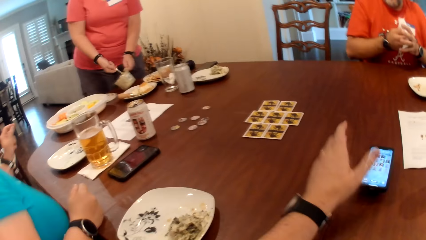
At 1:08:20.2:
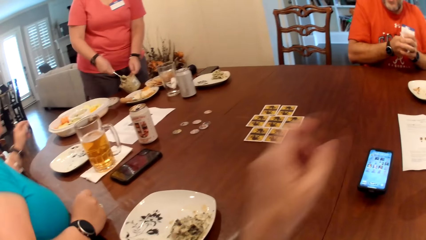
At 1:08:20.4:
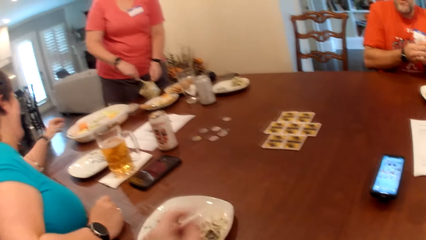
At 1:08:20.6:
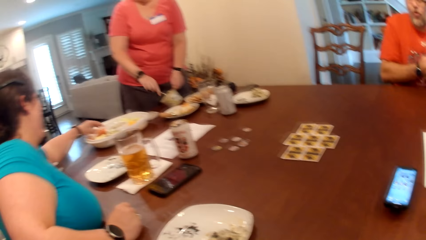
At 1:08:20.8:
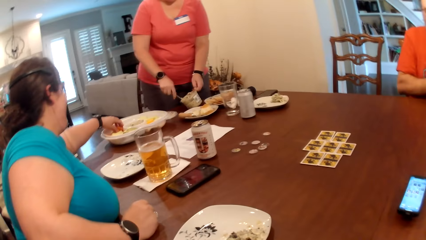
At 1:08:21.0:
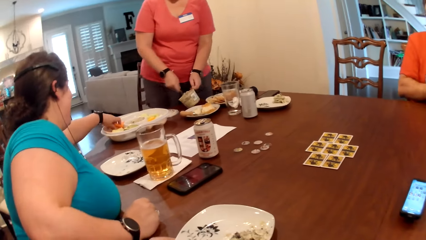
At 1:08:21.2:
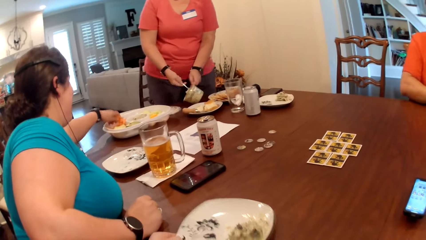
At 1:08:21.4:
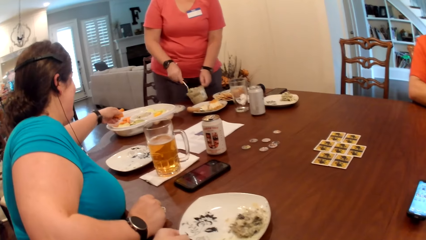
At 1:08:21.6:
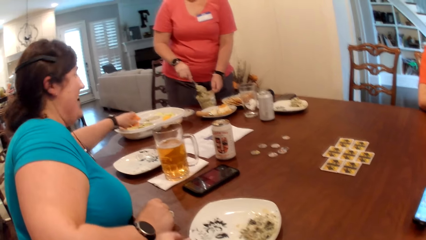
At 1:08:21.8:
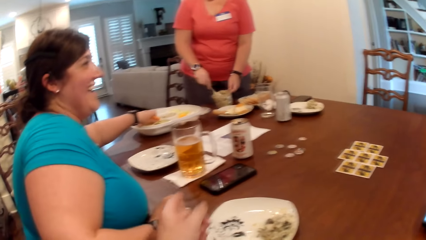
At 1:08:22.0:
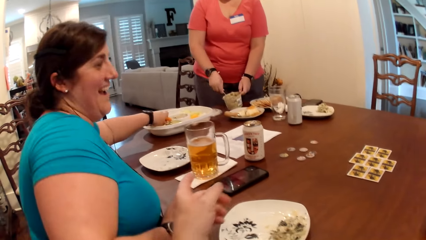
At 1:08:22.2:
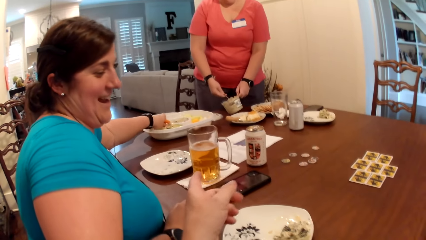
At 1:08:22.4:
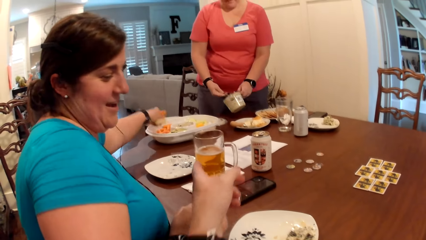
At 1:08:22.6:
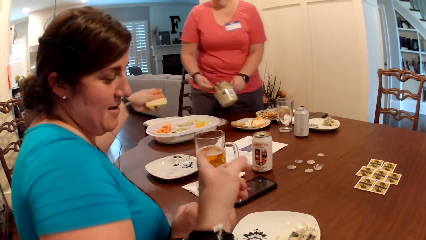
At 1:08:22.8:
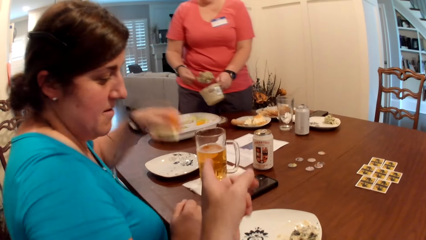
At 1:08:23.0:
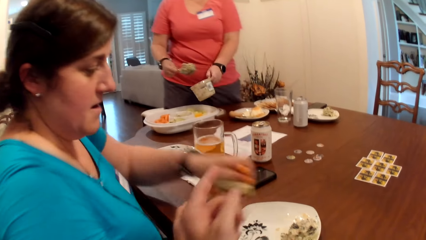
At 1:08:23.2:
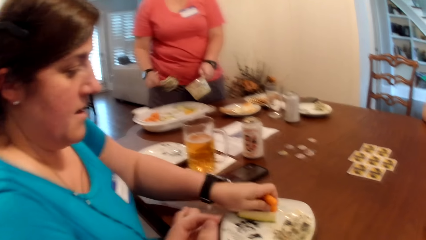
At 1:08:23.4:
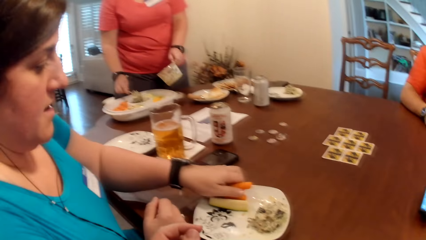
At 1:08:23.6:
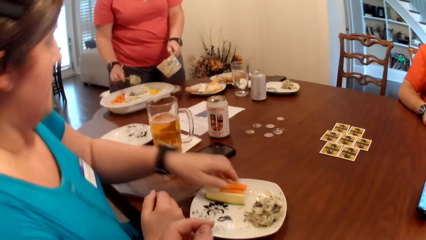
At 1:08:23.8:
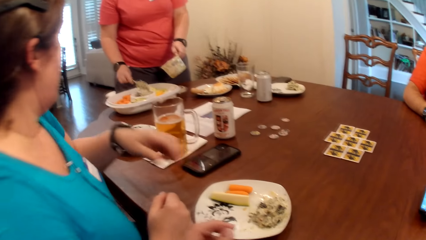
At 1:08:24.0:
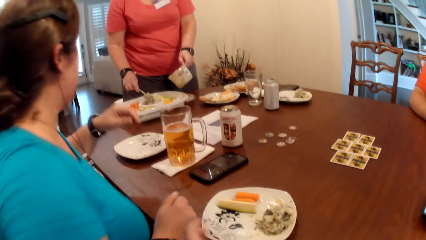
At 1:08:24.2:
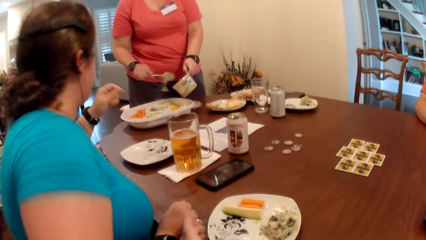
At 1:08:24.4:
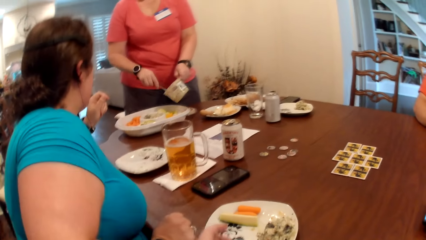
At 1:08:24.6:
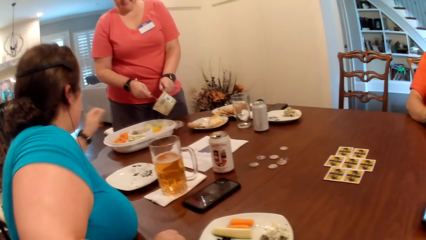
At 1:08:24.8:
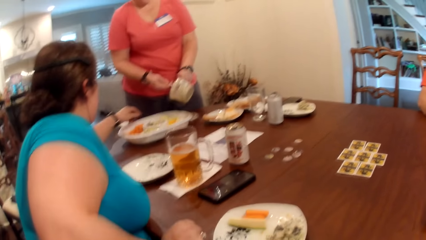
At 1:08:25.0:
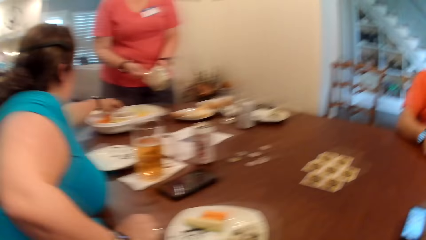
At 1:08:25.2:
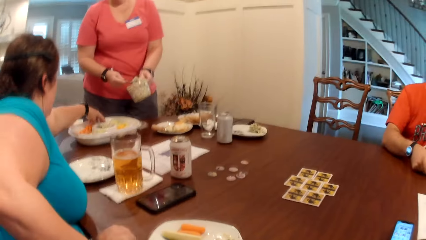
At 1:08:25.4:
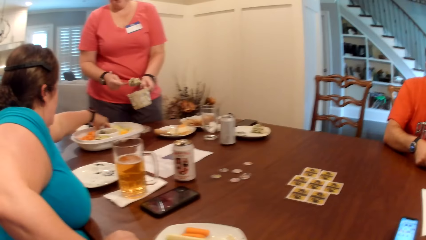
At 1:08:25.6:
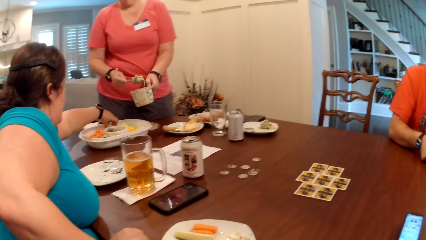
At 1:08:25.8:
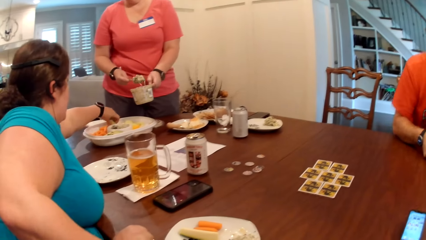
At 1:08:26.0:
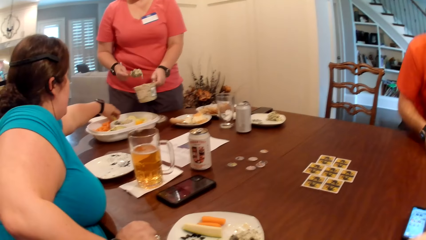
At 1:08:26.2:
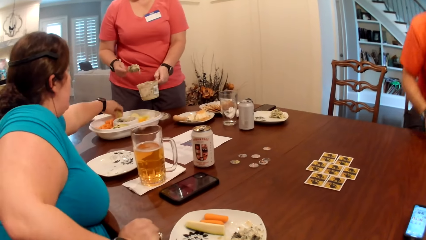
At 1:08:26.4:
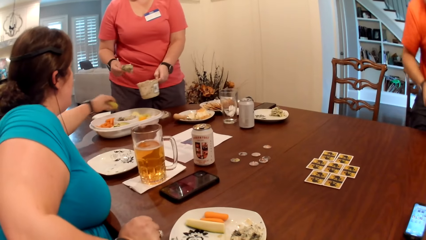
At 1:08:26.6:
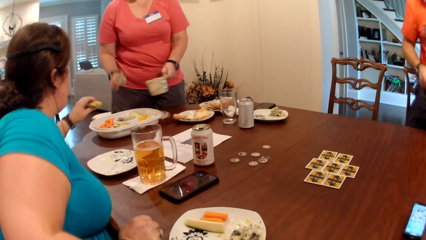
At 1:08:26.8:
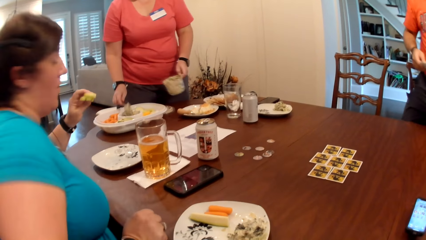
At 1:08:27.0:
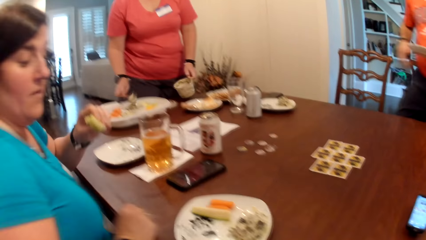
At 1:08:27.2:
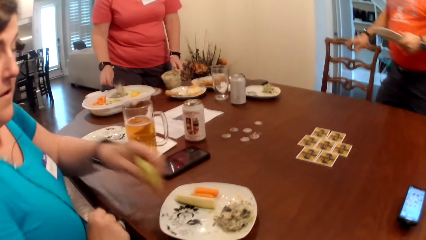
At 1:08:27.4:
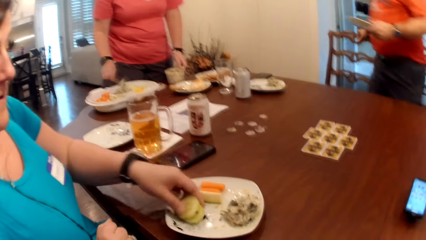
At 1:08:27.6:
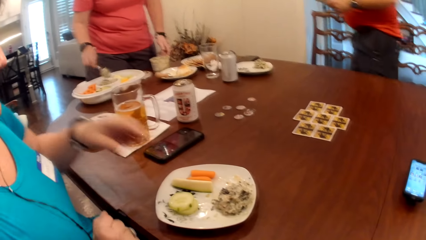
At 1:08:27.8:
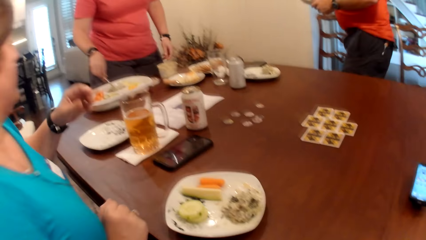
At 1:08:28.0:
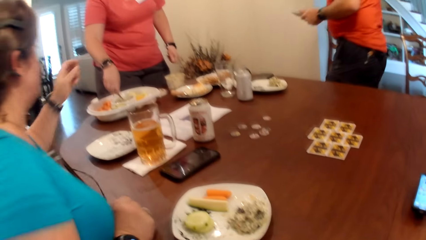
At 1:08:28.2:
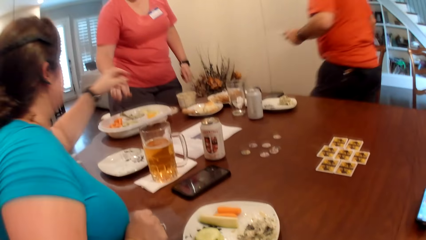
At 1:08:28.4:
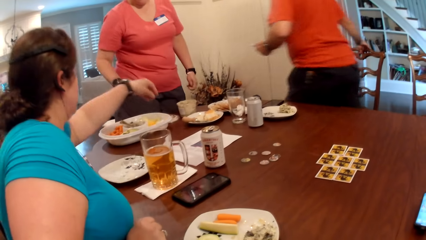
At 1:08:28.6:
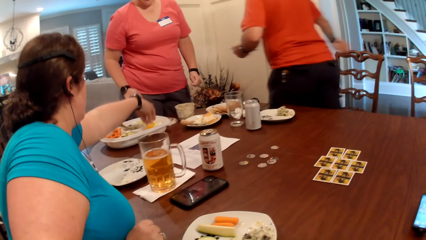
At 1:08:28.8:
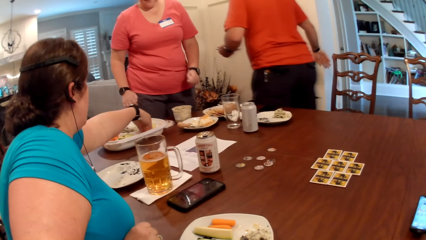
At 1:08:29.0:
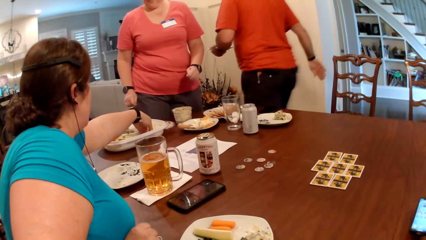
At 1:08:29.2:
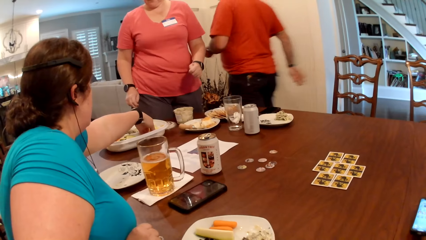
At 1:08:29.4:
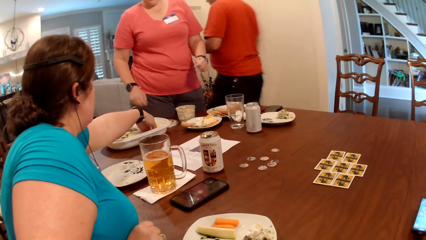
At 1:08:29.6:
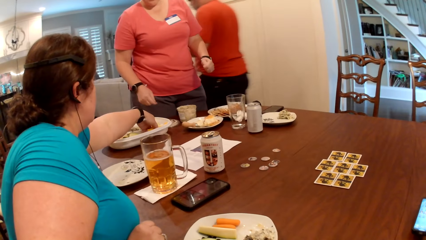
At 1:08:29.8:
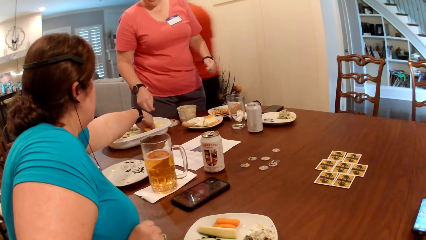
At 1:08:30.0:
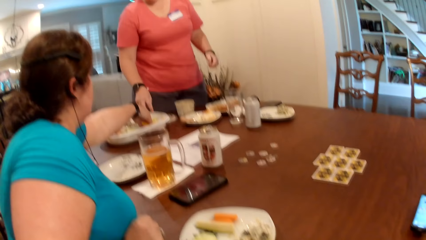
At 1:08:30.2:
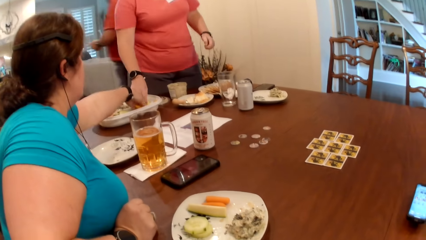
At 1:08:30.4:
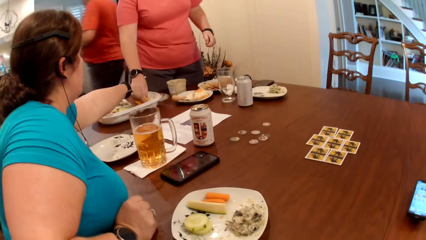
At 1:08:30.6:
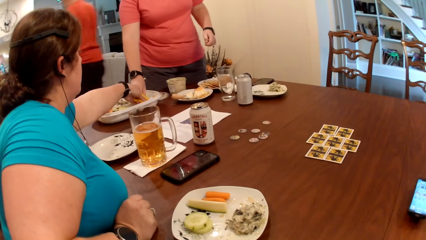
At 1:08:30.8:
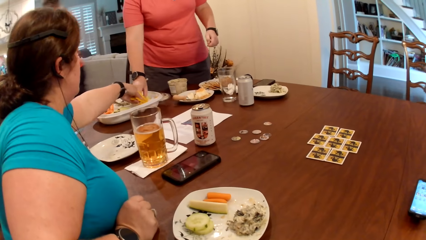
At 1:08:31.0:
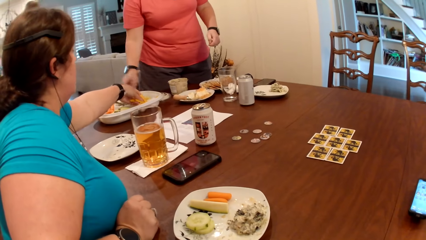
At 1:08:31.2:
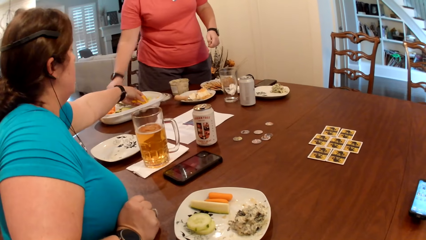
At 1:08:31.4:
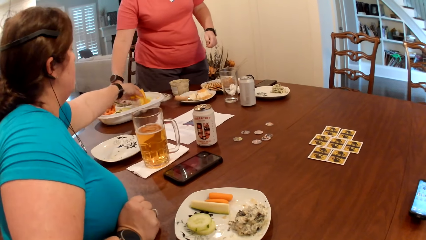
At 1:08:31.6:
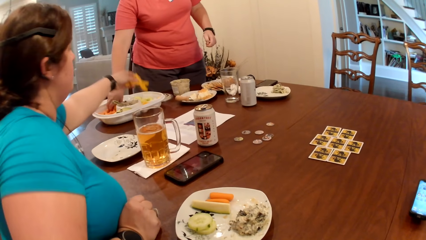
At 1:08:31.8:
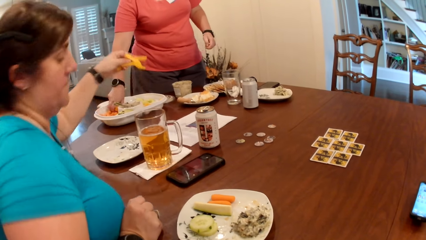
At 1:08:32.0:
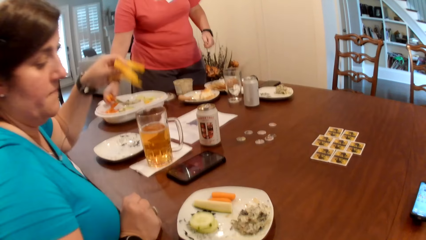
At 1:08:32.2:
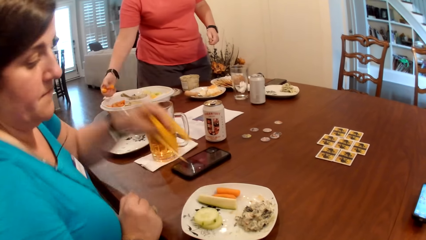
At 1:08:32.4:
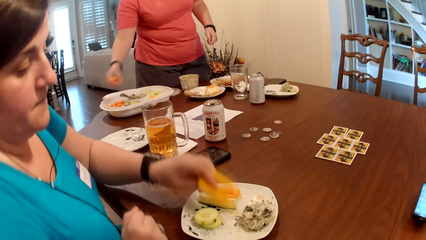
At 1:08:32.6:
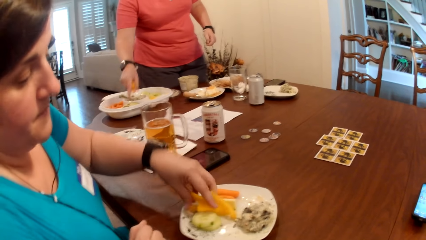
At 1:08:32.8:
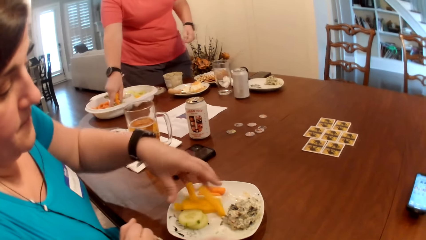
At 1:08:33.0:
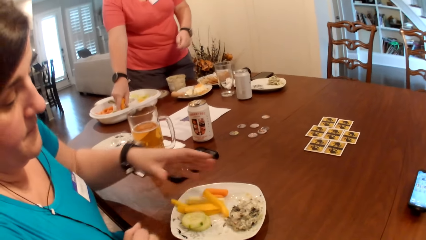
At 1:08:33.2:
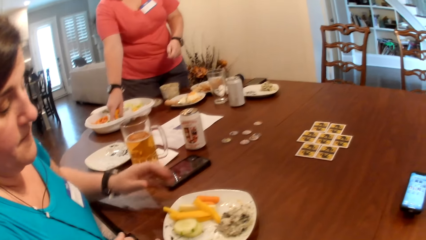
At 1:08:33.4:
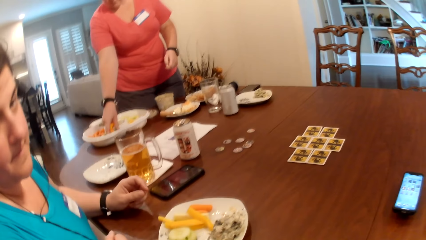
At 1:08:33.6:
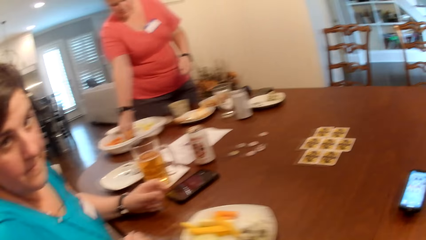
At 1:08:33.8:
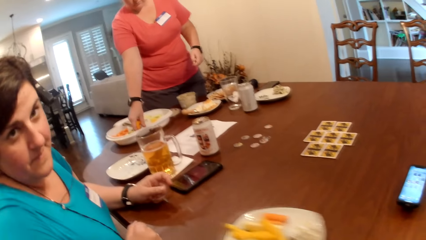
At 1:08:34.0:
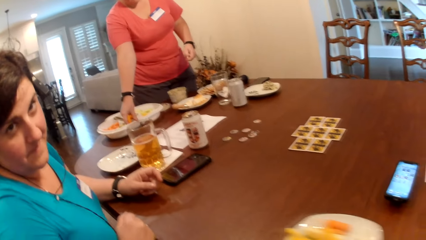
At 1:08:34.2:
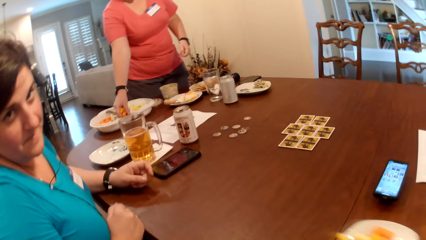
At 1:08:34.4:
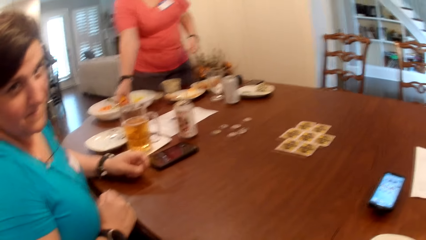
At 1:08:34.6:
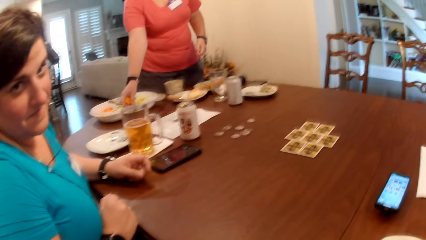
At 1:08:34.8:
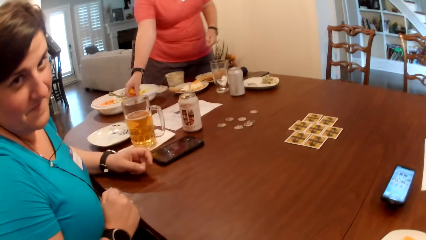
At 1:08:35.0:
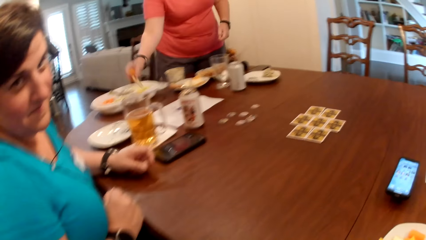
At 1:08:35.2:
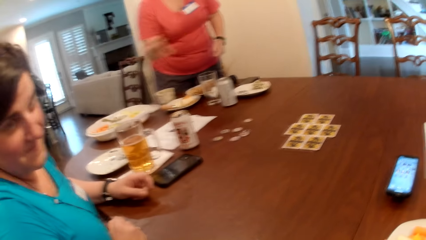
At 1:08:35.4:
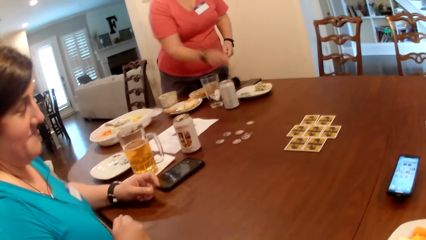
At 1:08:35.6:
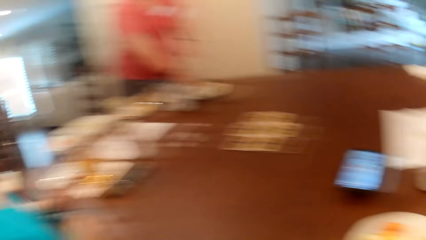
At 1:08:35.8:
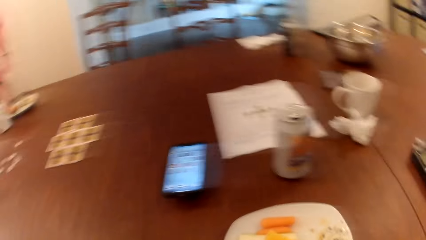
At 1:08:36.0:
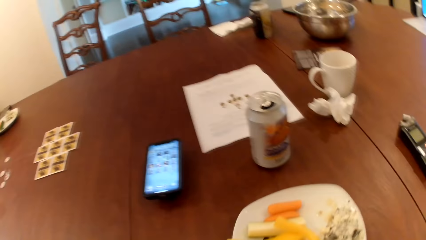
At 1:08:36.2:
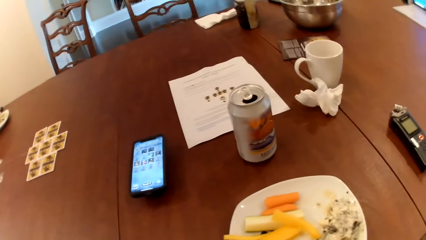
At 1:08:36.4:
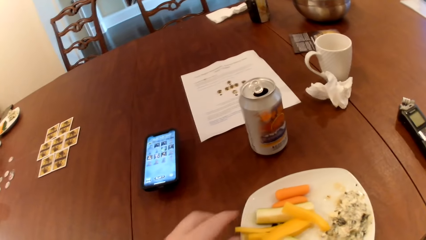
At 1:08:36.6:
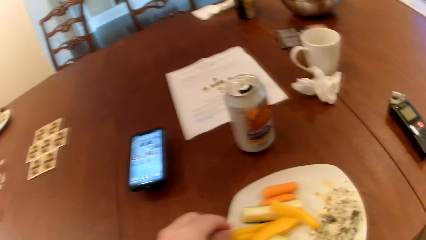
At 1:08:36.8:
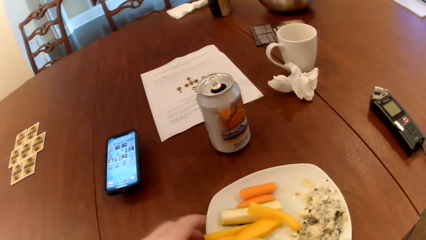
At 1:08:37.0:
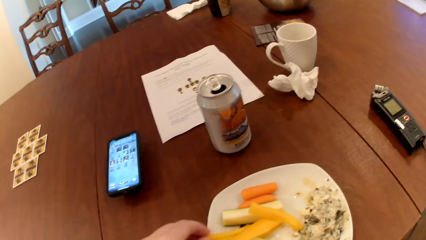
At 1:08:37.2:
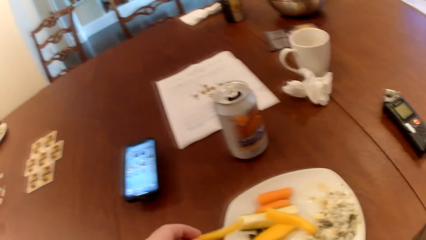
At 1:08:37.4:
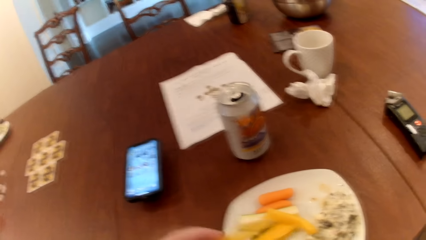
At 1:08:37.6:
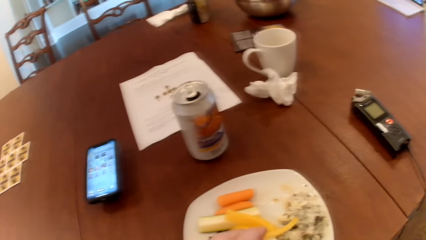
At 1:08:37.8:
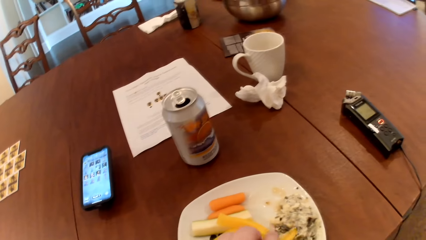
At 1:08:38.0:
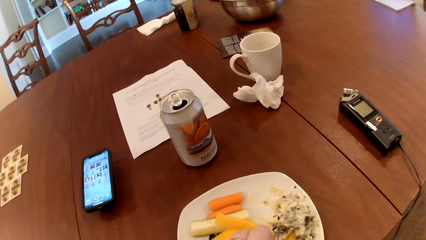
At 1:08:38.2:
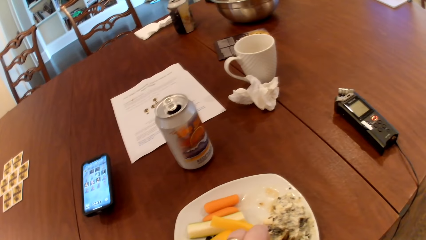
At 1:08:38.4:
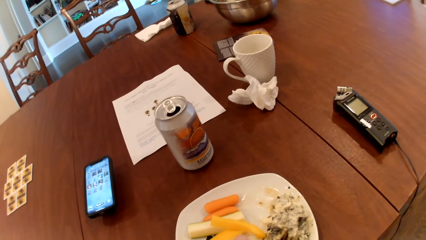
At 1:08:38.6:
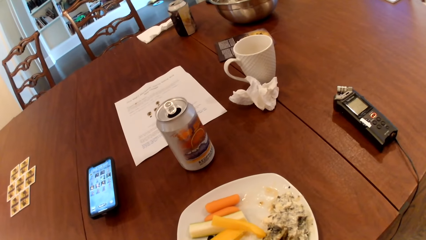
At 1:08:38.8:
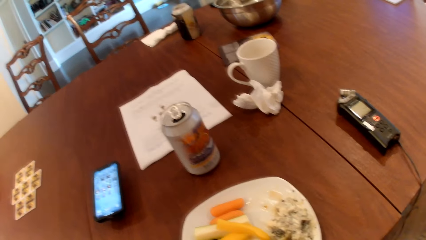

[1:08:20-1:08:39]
The second woman picks a carrot from the plate with her left hand. The third woman scoops the dipping sauce into a plate with her right hand. The second woman puts the carrot in the plate with her left hand. She picks cucumbers from the plate with her left hand and puts the cucumbers in the plate with her left hand. She picks chips from the plate on the table with her left hand and puts the chips in the plate with her left hand. The camera wearer moves a plate closer with his hands. The third woman picks a carrot from a plate on a table. The first woman picks a carrot from a plate on the table with her right hand. The third woman puts the carrot in the plate with her left hand. The camera wearer puts a chip in a dip with his left hand. He picks a piece of vegetable.
